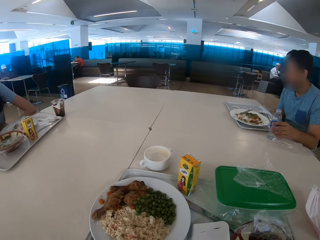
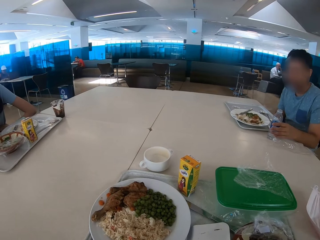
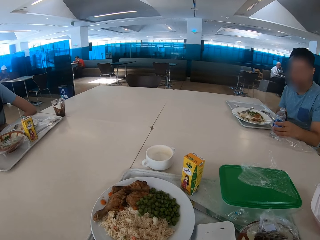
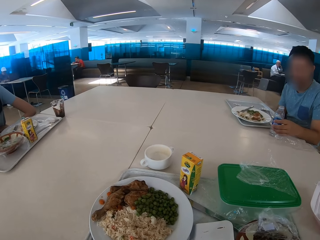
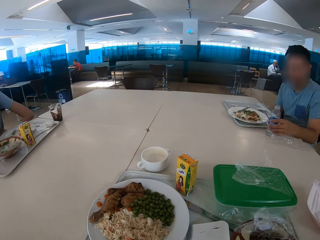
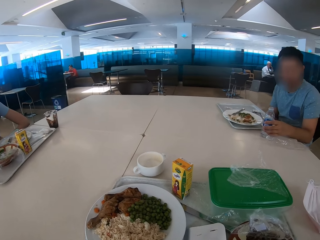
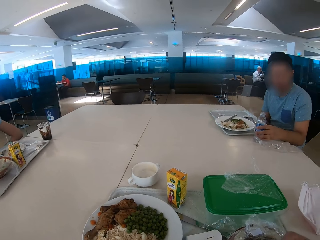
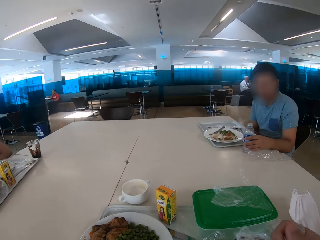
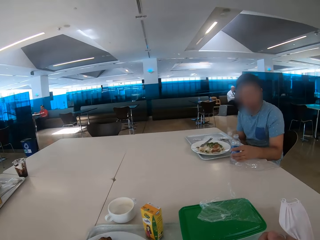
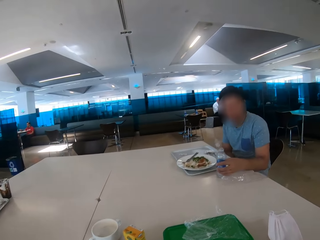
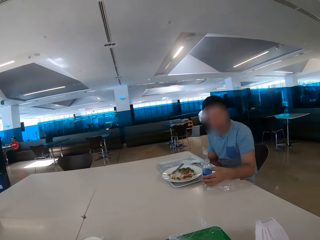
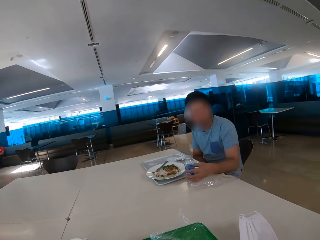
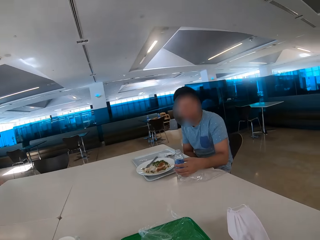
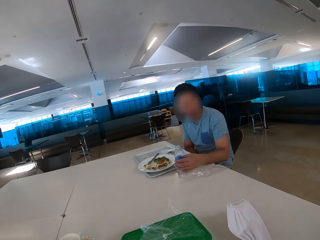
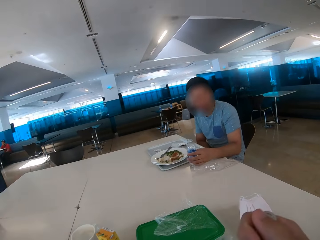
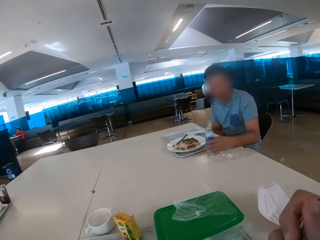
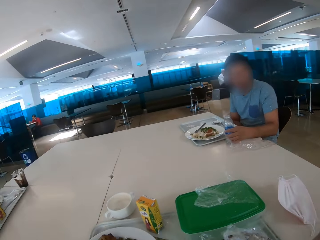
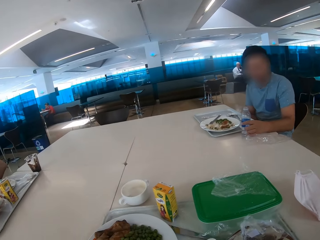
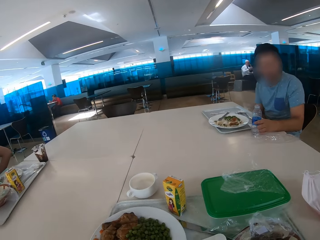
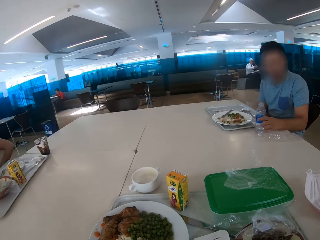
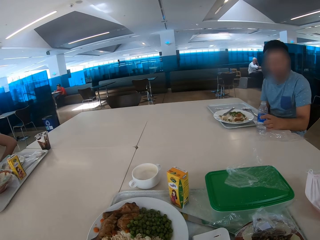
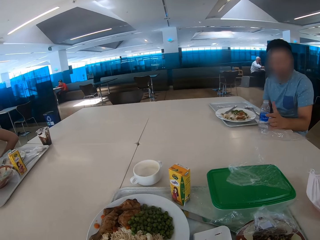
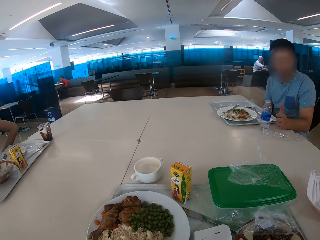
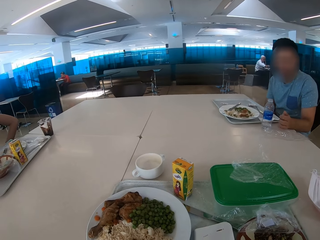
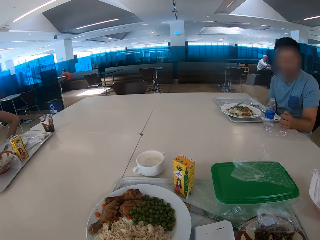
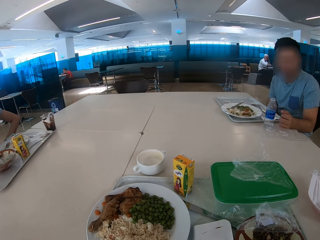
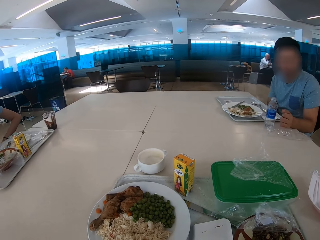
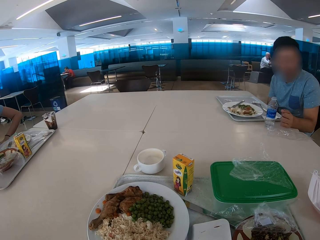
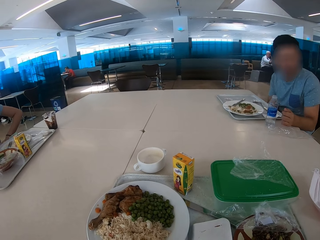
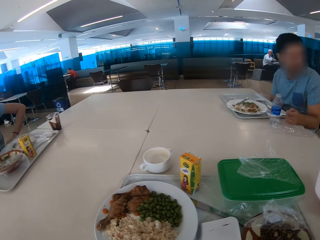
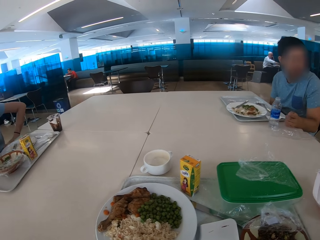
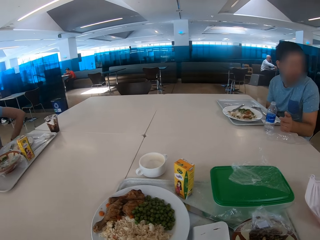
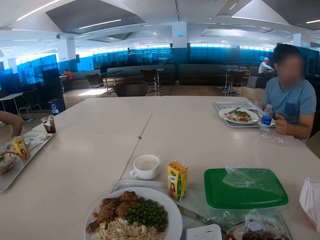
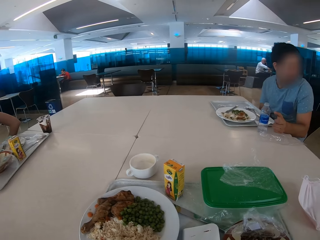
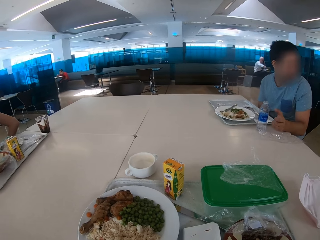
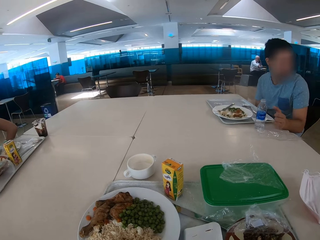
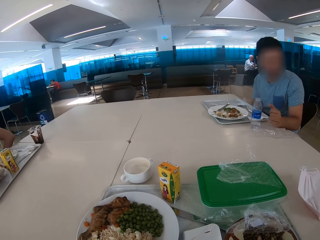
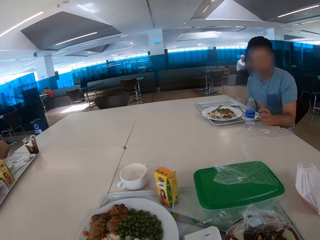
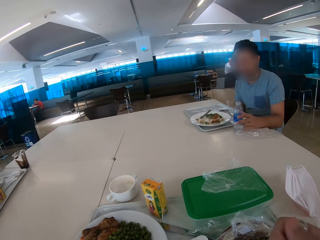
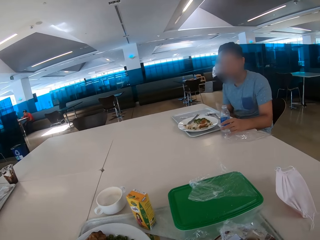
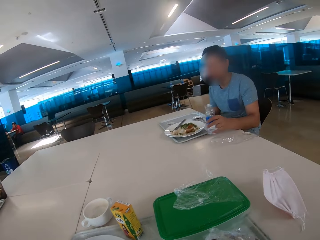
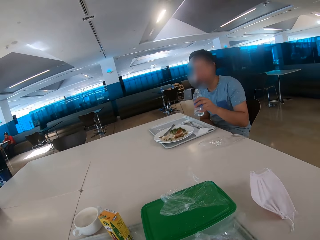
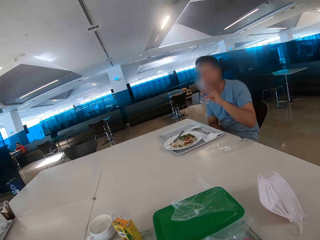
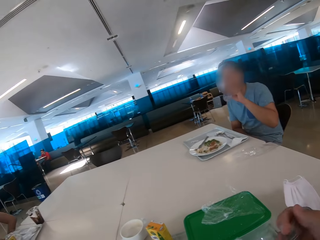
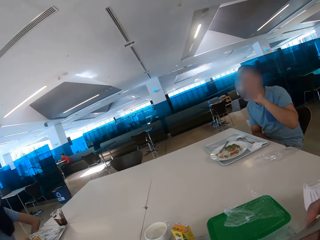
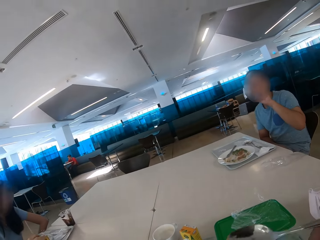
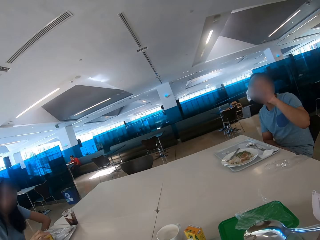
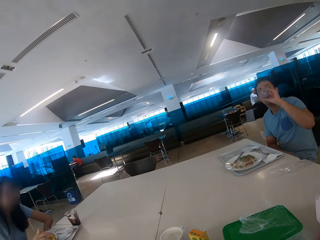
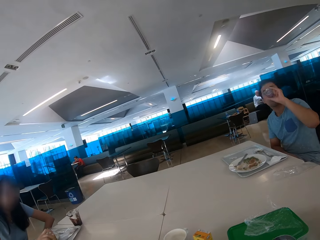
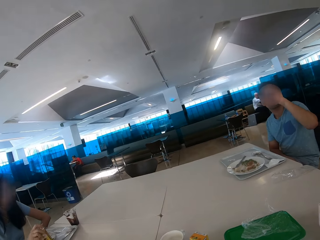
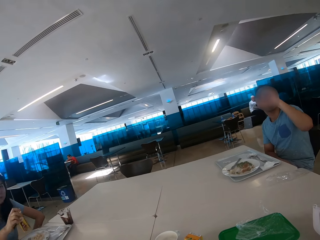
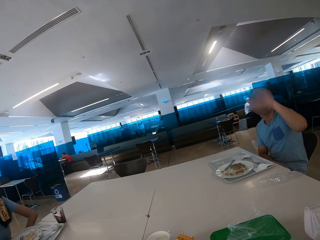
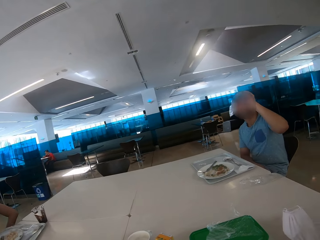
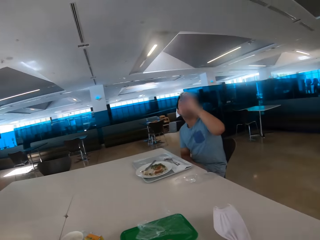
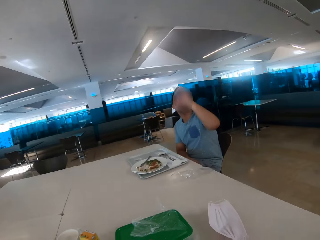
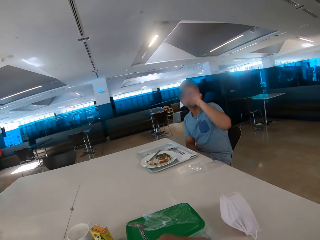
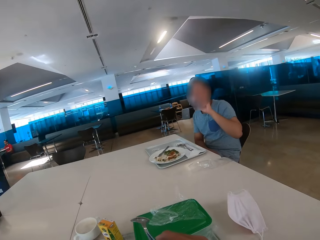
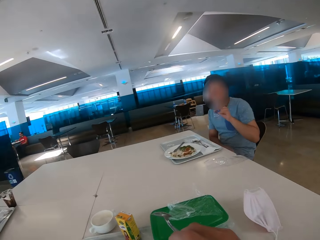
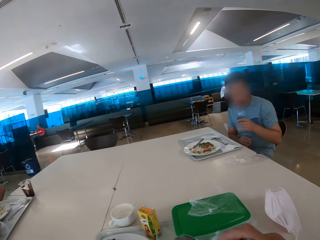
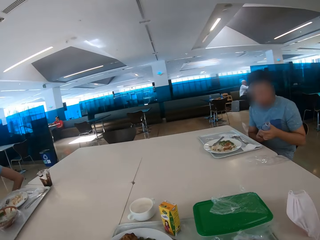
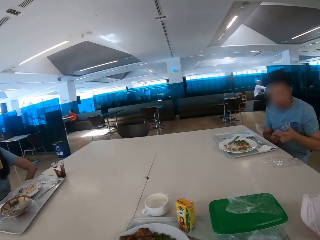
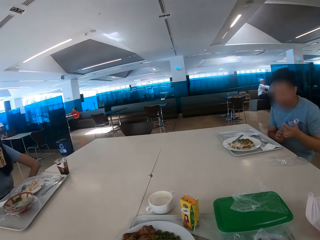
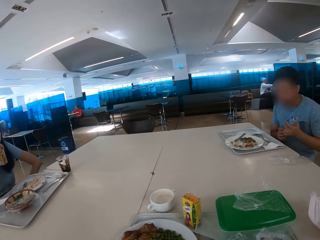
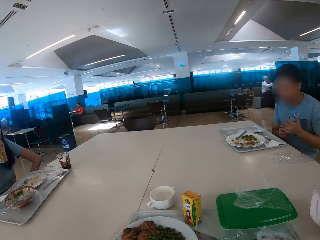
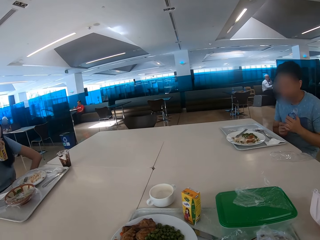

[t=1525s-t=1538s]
A man looks at the camera wearer. The man looks around the restaurant. The man drinks water from the bottle. A woman eats food.

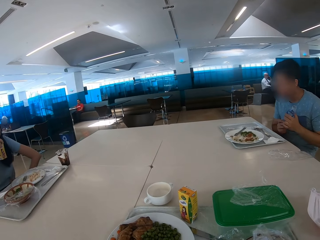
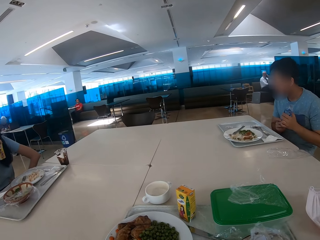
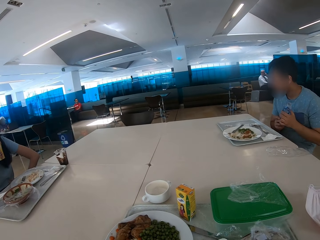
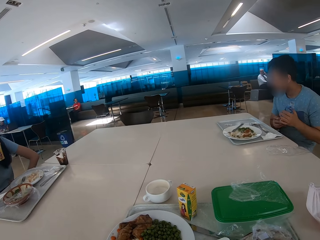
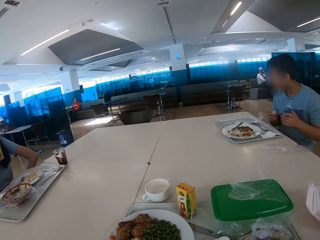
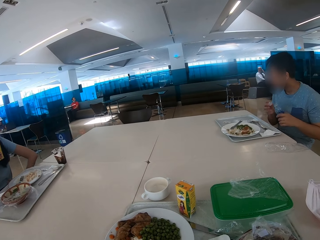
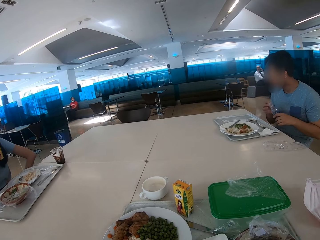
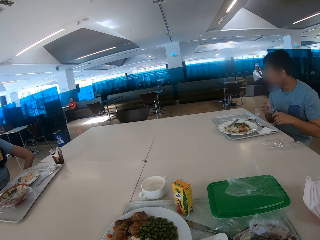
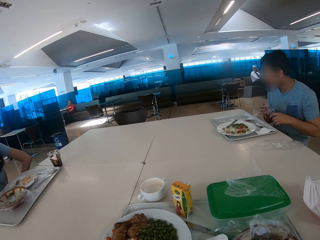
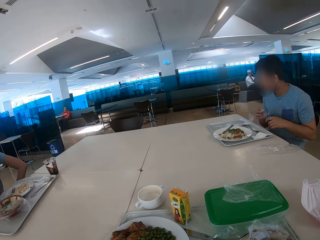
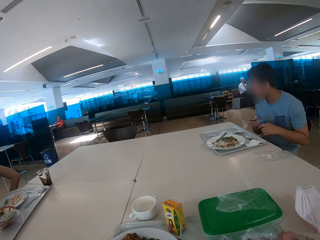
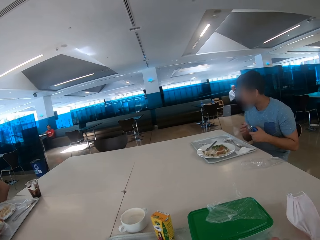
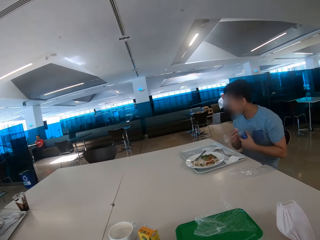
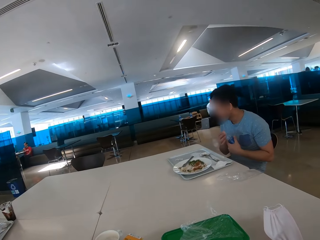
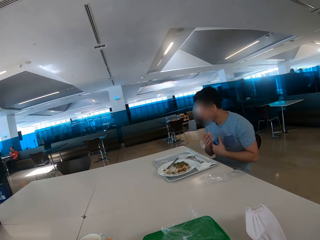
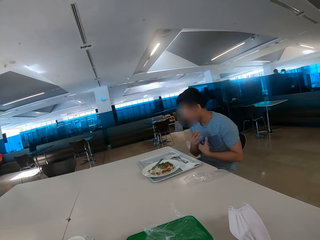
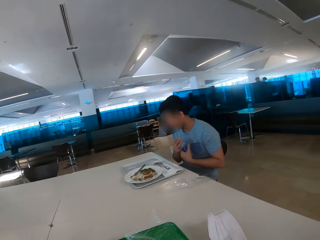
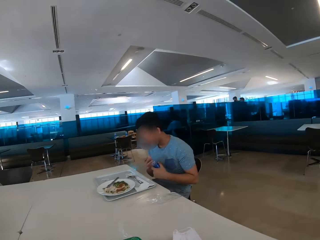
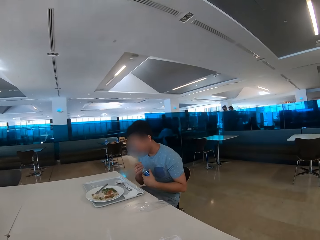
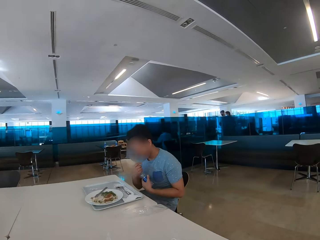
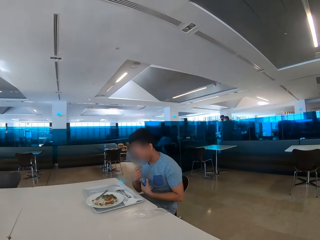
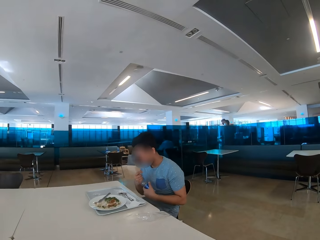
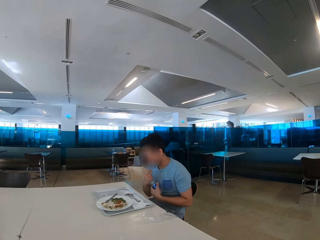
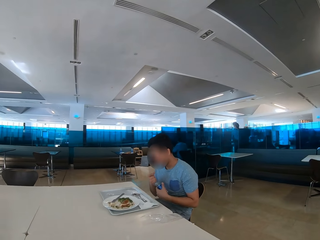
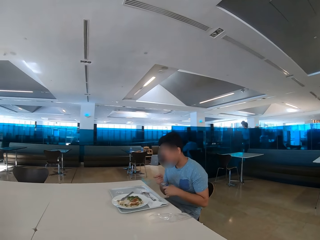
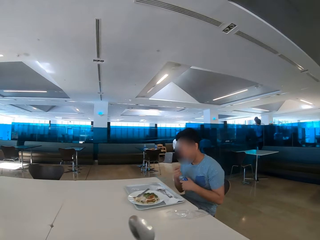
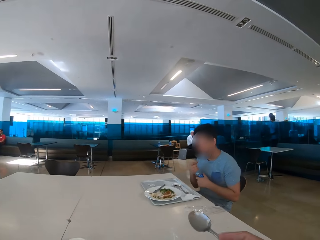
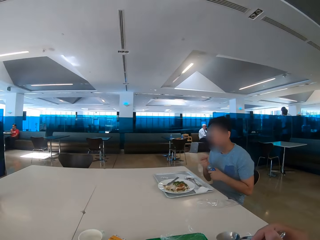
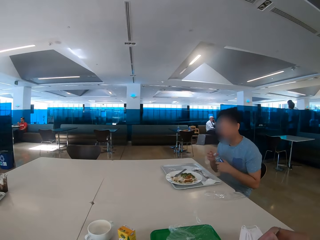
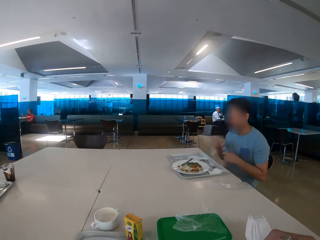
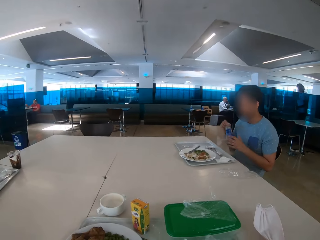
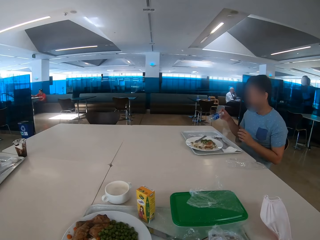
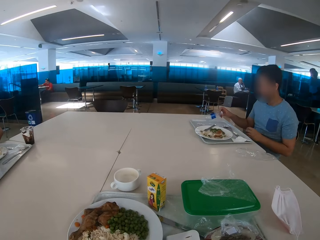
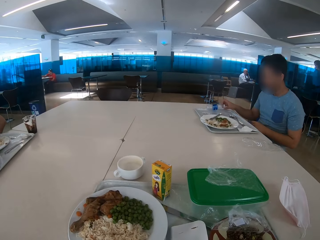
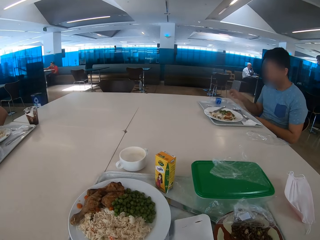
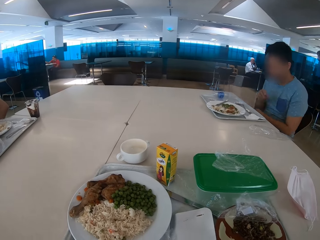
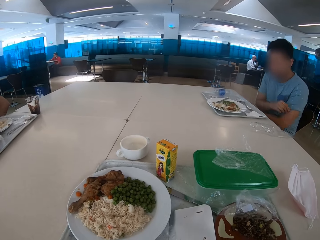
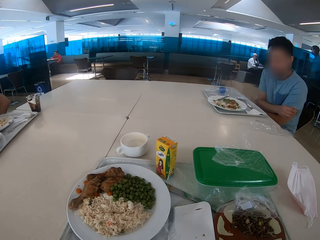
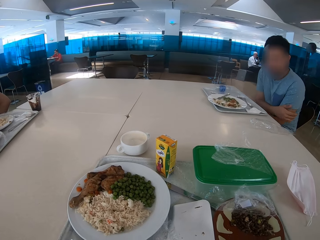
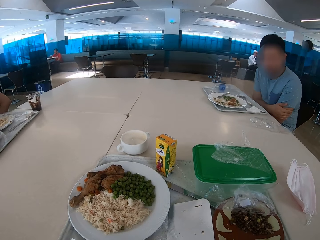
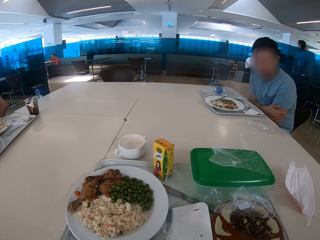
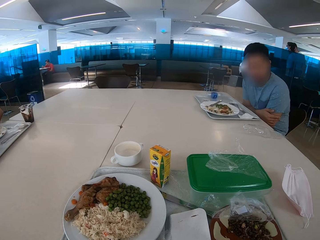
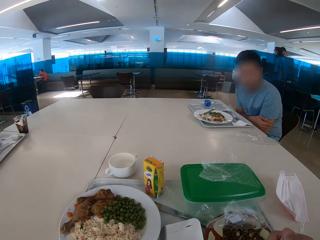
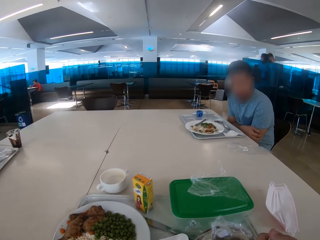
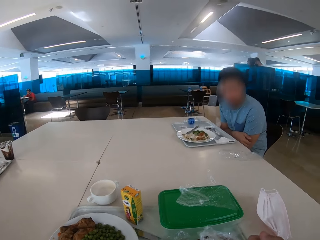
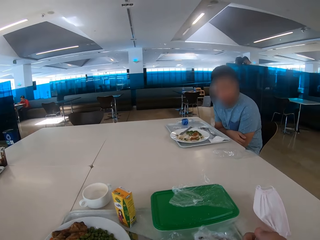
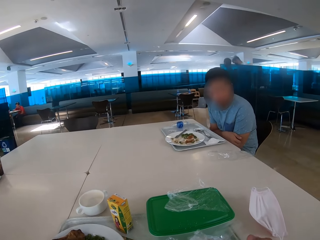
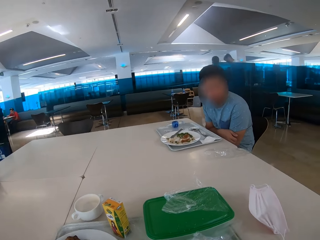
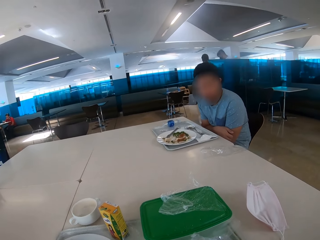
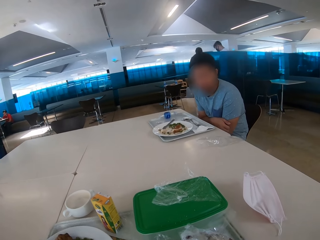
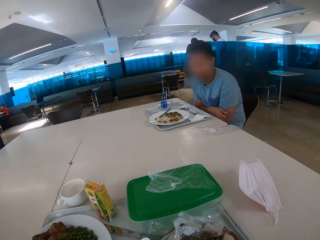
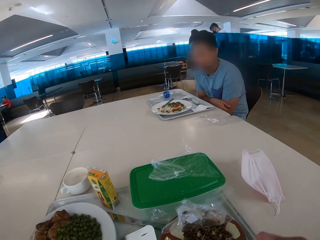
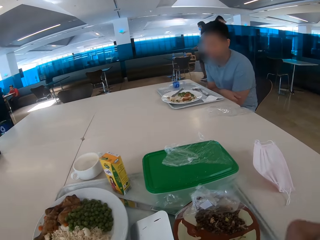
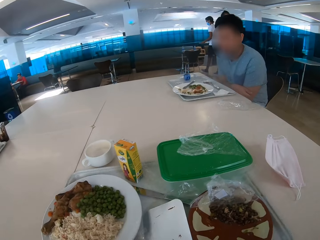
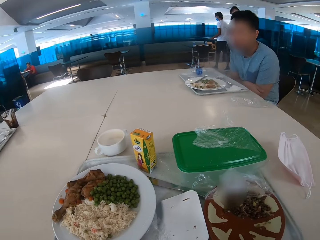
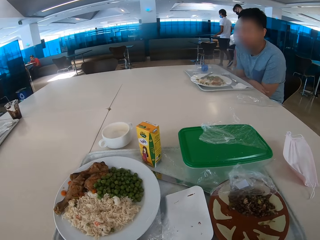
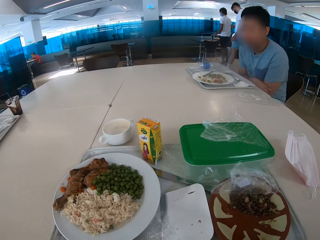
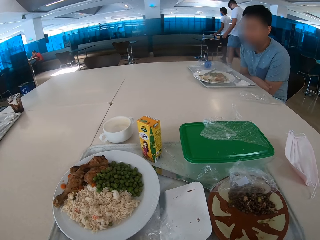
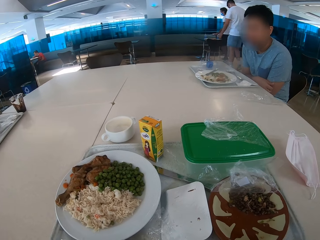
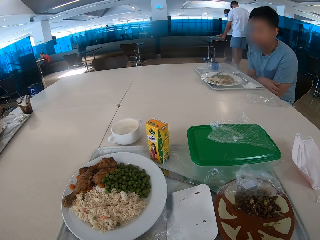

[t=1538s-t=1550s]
A woman waves her hands. The camera wearer puts the water bottle on the tray. A man puts his hands together.
